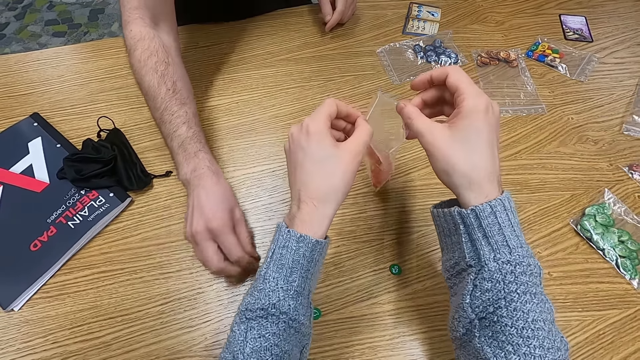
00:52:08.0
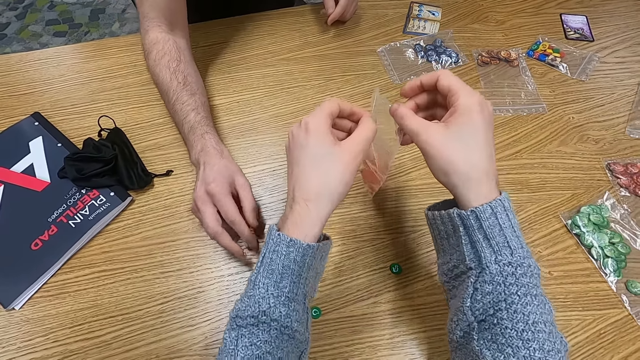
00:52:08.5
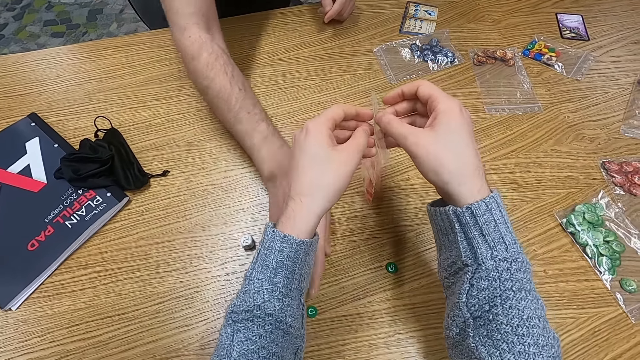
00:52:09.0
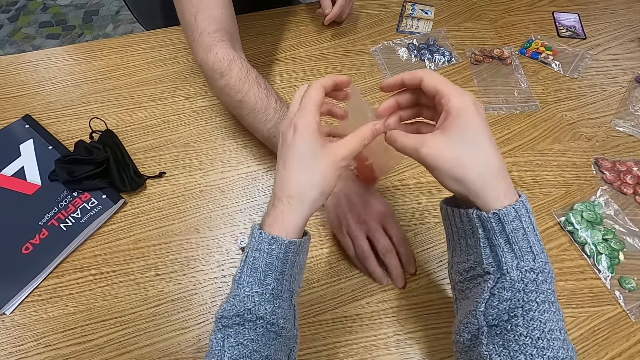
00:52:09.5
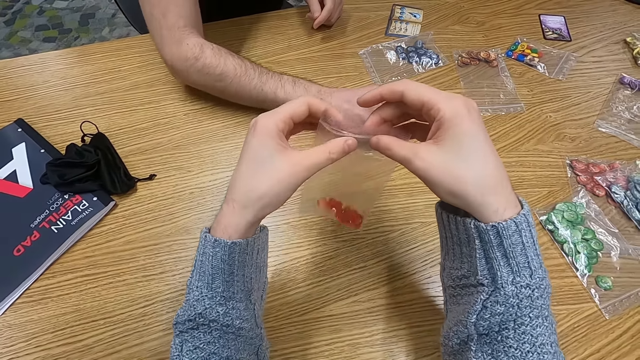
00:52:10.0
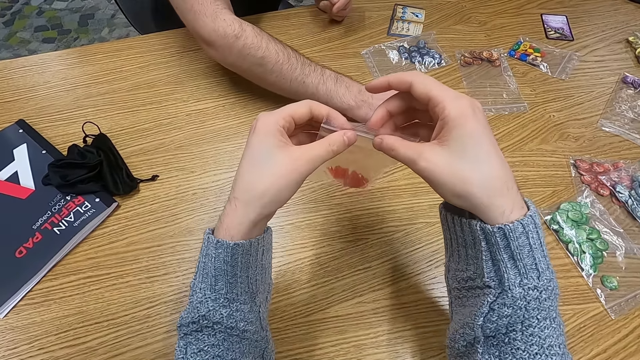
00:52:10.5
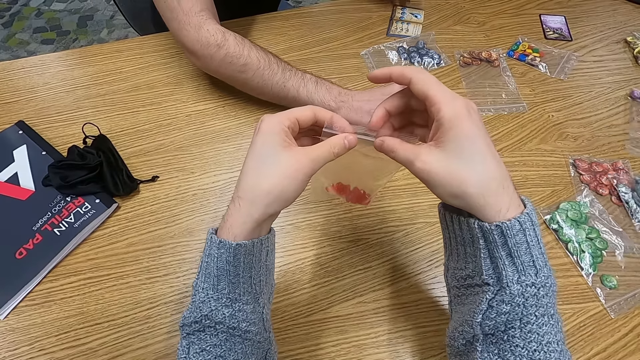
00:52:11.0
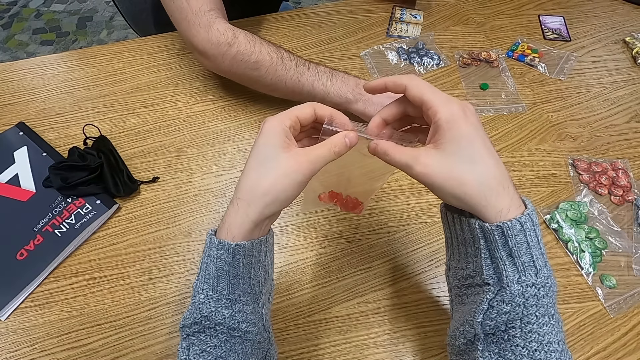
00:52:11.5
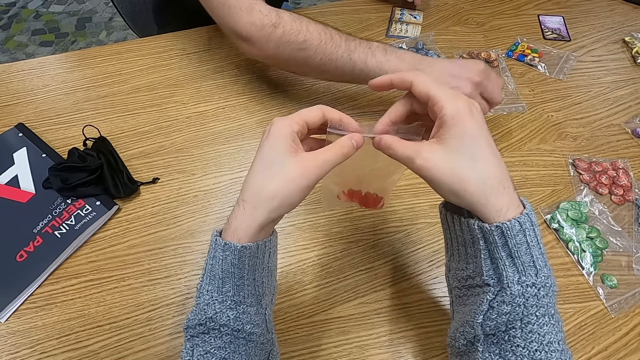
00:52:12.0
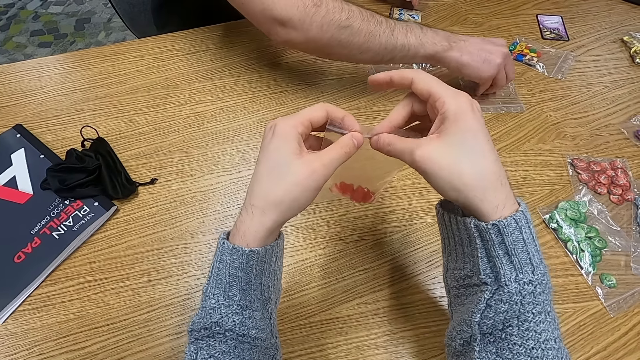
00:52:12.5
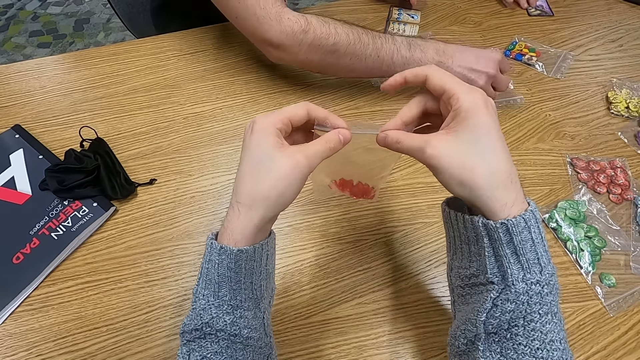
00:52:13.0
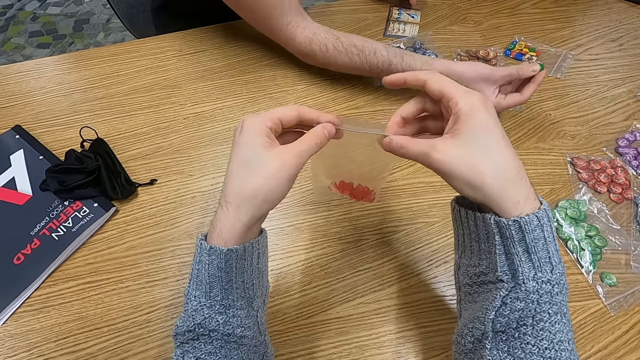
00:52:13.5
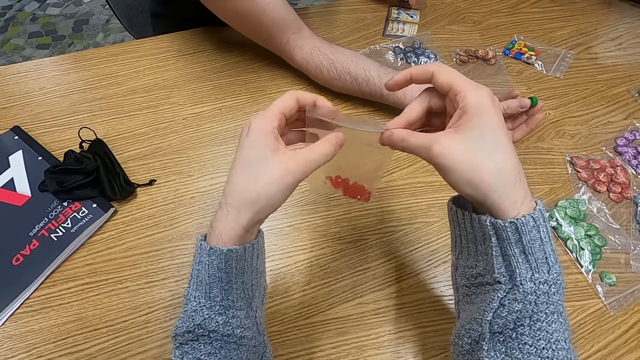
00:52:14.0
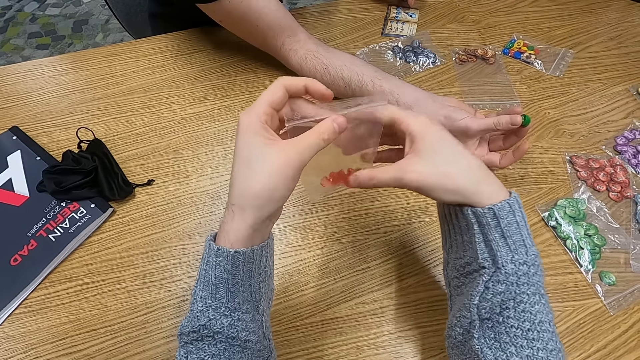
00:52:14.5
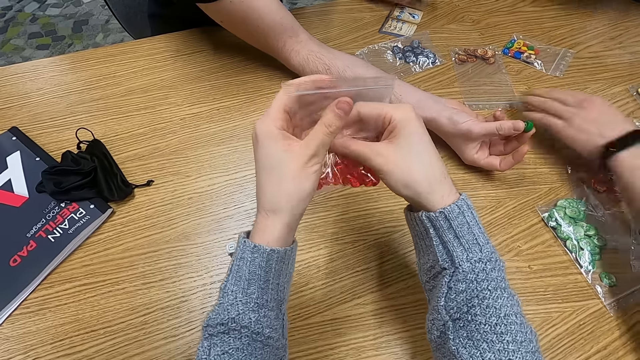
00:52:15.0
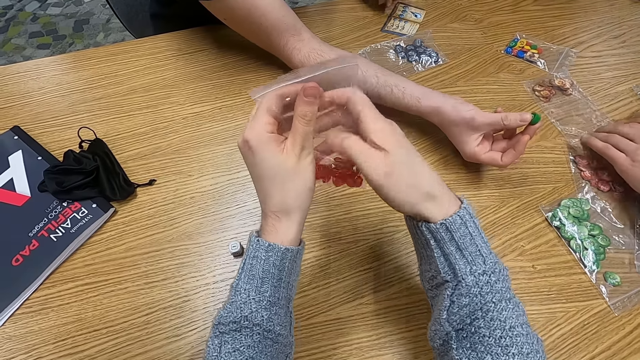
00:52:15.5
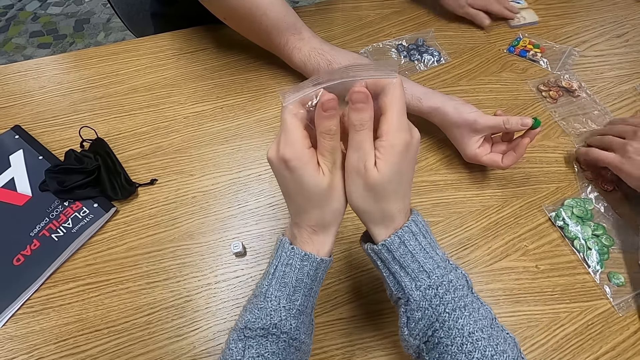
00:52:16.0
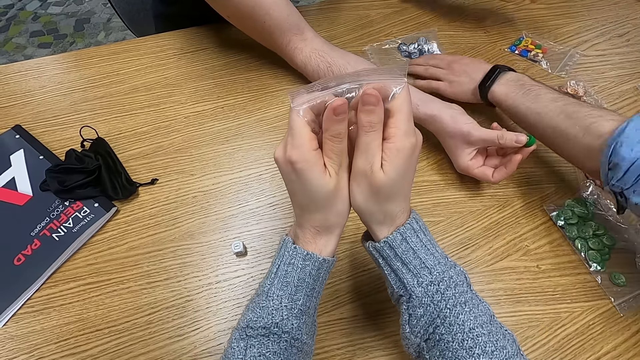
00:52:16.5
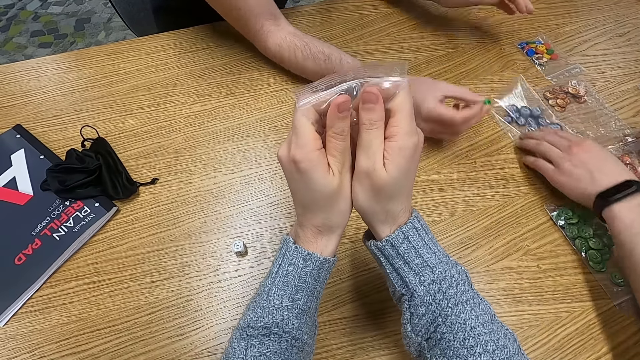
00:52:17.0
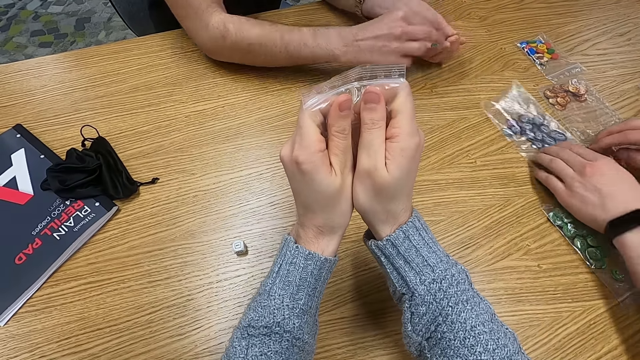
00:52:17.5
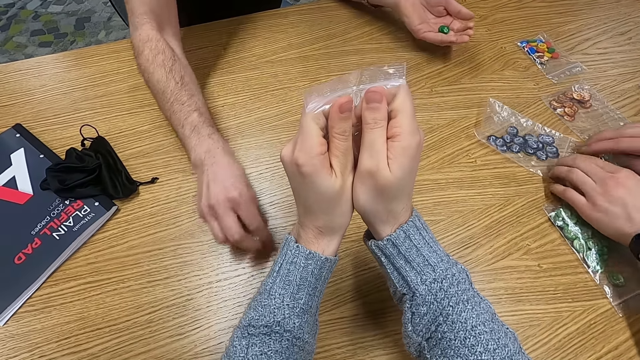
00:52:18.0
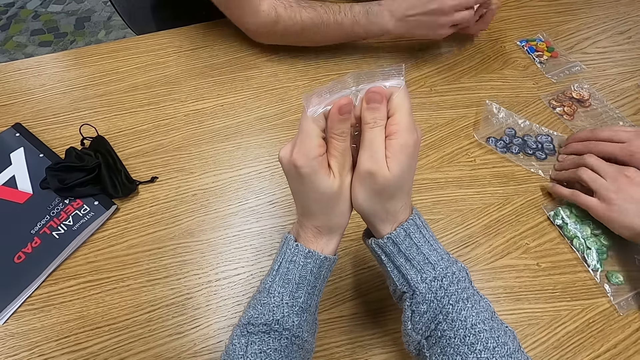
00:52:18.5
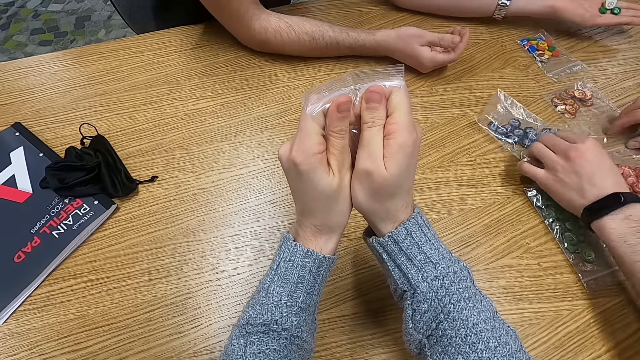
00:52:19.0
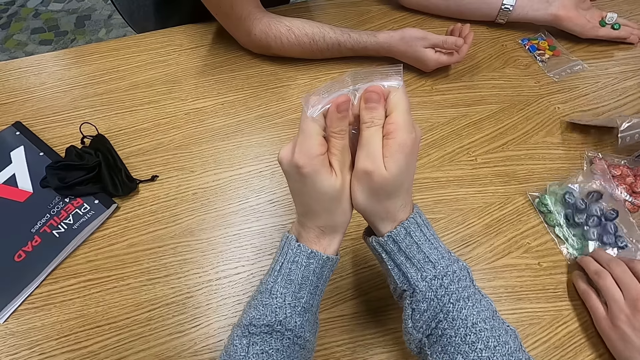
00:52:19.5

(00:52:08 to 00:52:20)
A man picks up something. The camera wearer holds a paper. The man collects something. The camera wearer picks up dice from the table. The man holds something. Another man picks up a paper, pulls the paper and holds something. The first man collects something.

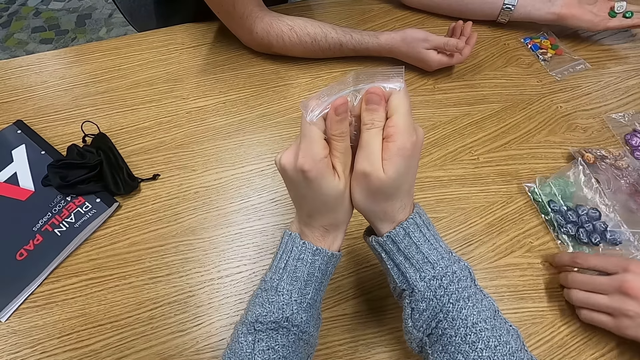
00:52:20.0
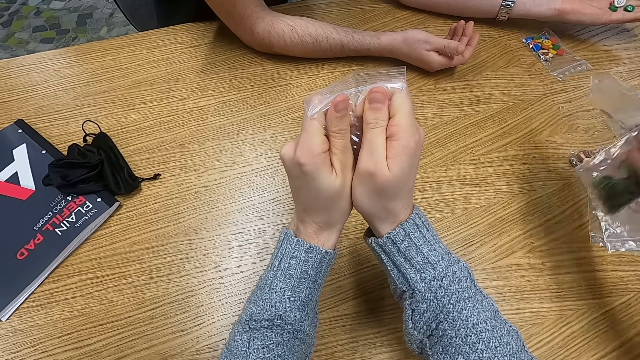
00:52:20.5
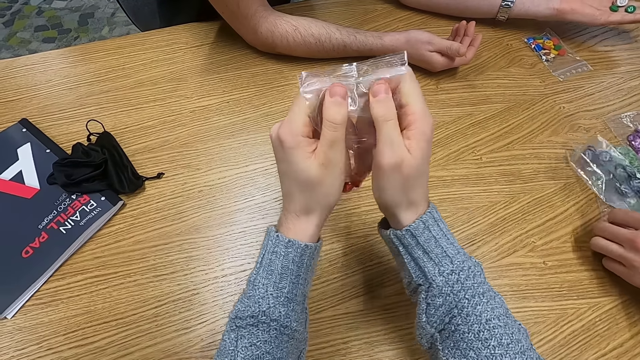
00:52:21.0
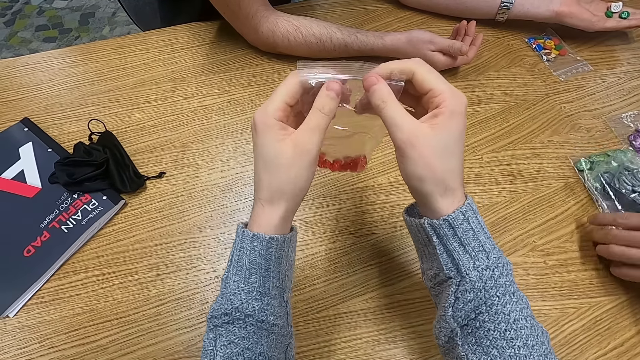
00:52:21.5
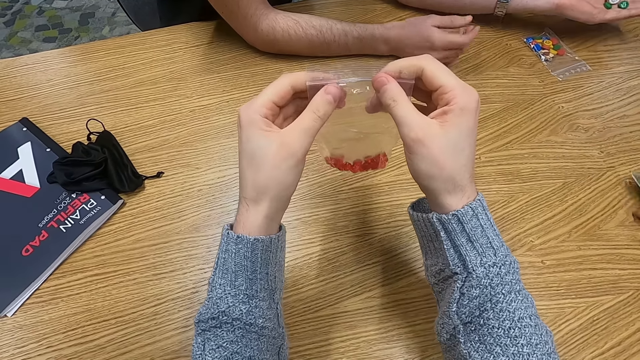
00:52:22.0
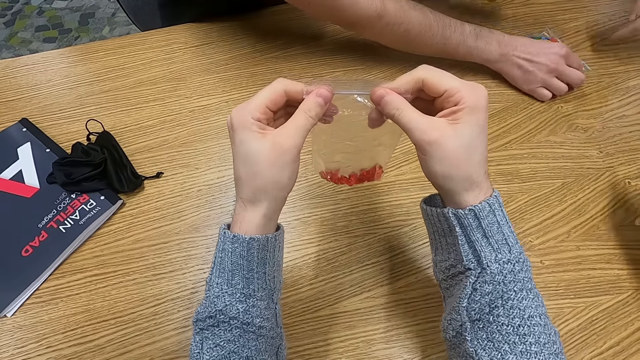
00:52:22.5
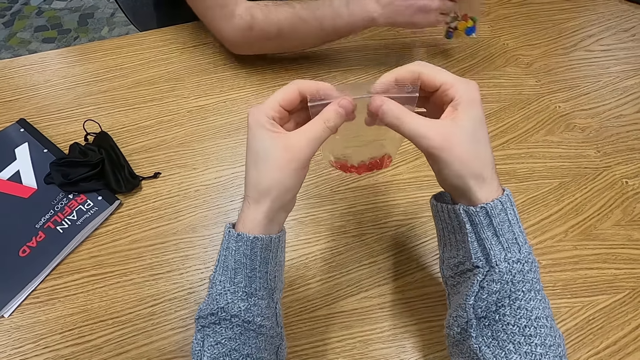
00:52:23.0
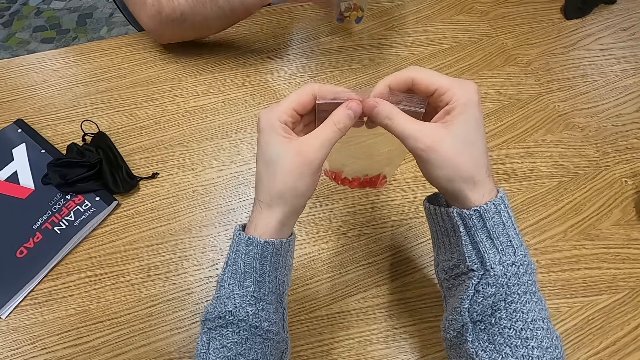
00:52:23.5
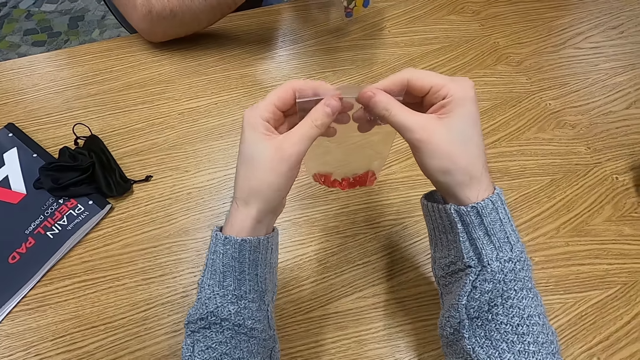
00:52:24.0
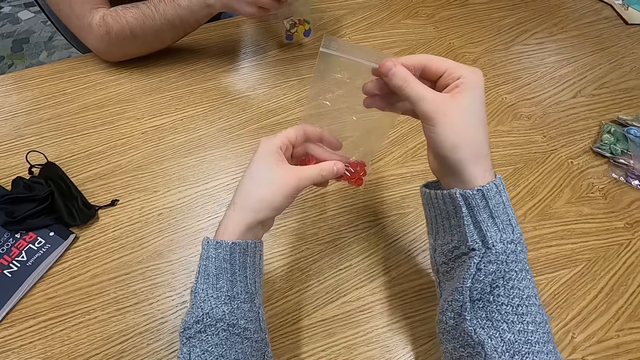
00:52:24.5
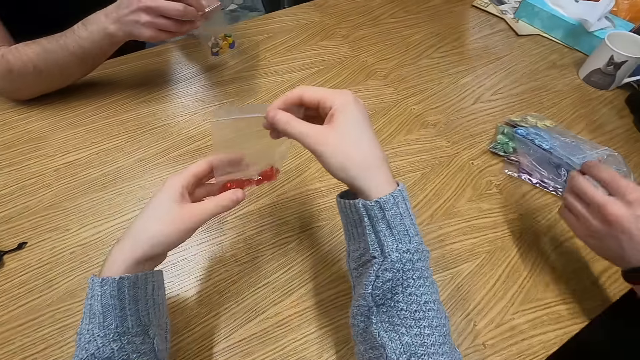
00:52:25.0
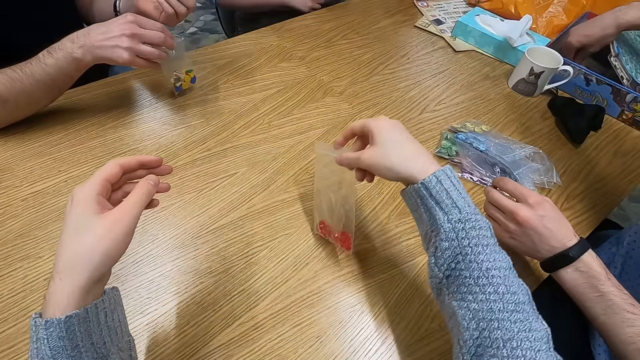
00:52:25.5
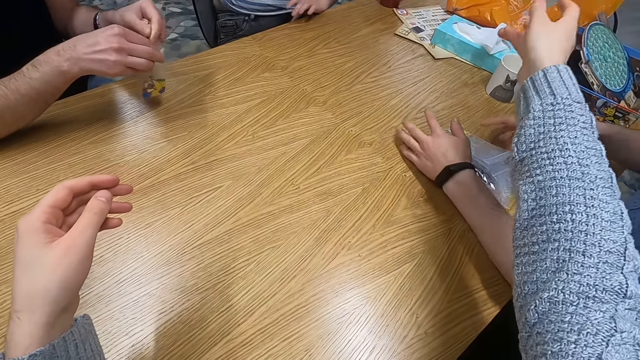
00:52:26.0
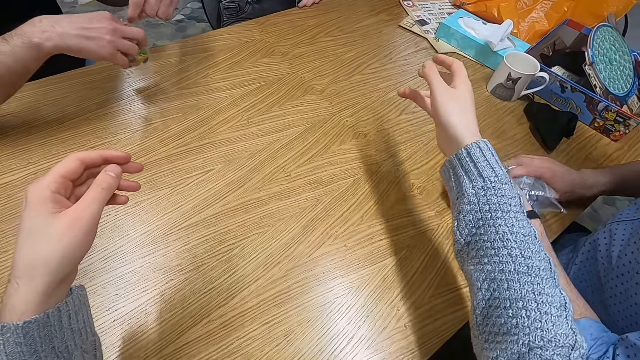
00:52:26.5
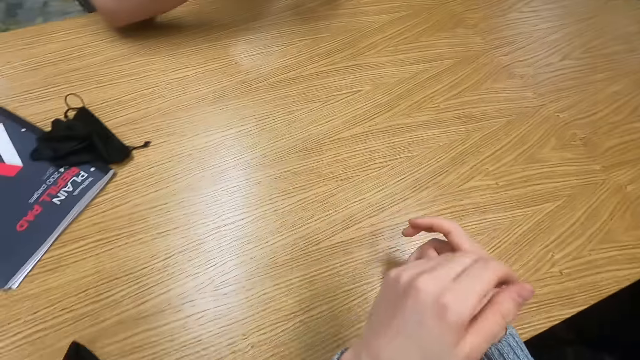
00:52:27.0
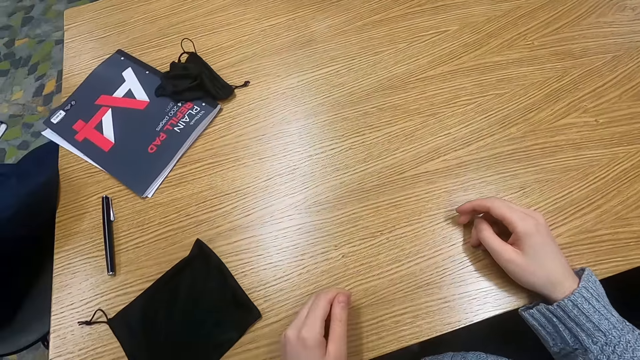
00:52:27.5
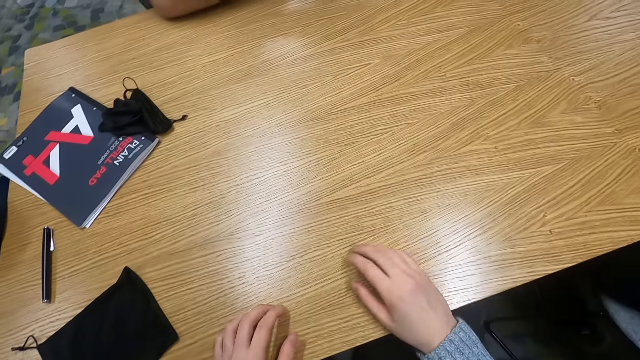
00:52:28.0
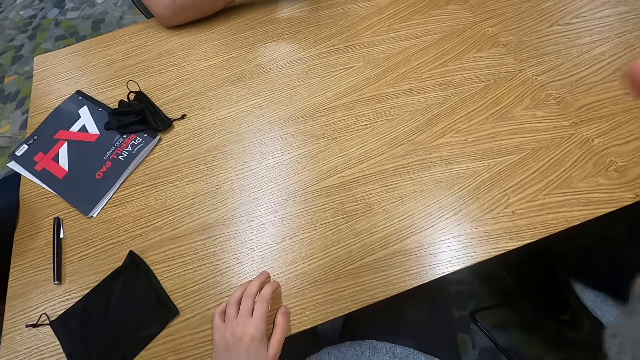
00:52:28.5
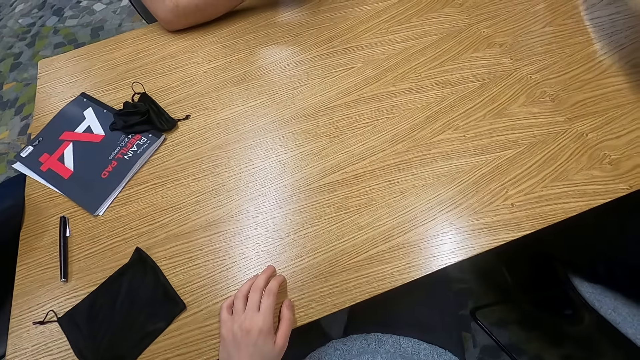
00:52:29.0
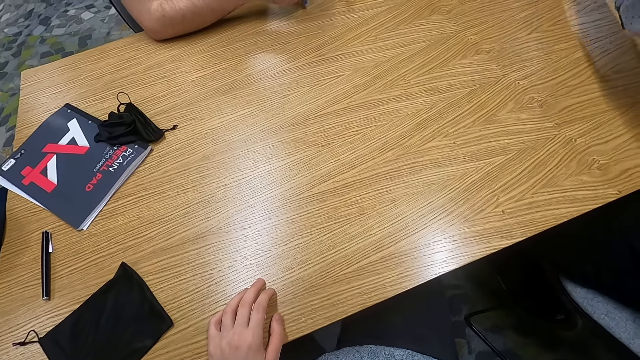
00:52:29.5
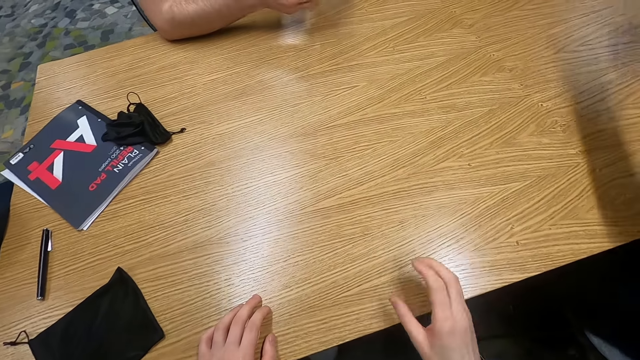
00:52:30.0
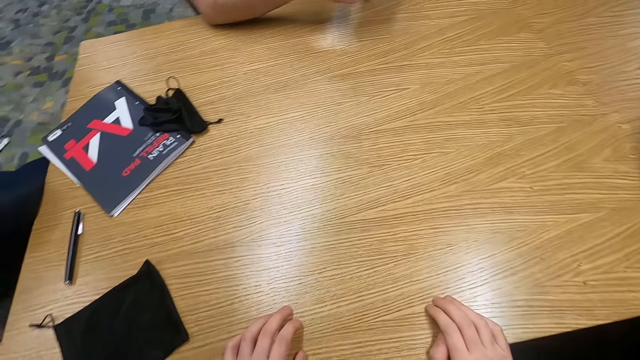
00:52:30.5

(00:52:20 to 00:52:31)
The camera wearer picks up something. She holds a paper. A man picks up something. The camera wearer touches the paper. She throws the paper of something. The man picks up the paper. The camera wearer raises her hand.
